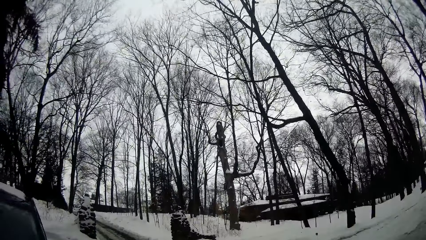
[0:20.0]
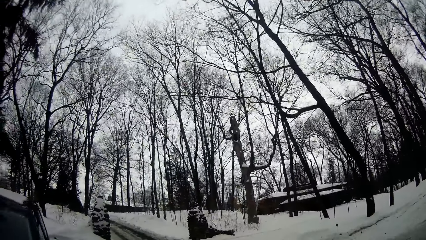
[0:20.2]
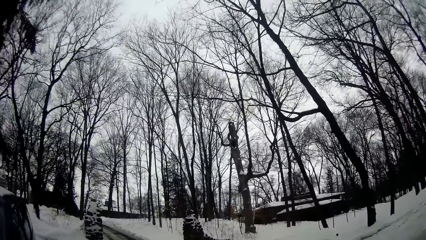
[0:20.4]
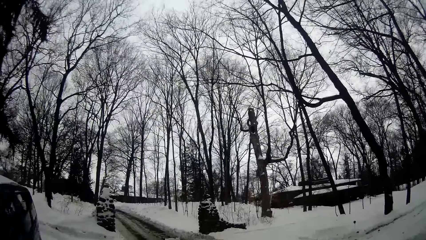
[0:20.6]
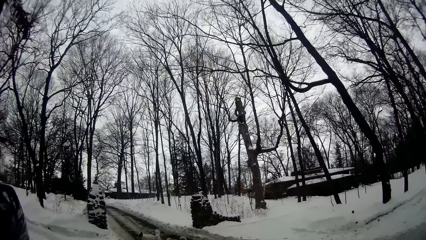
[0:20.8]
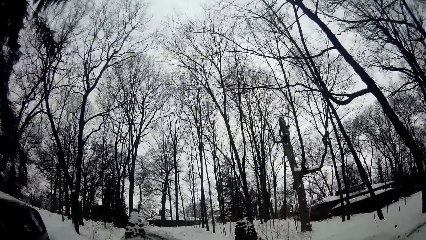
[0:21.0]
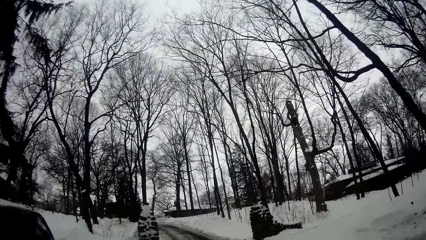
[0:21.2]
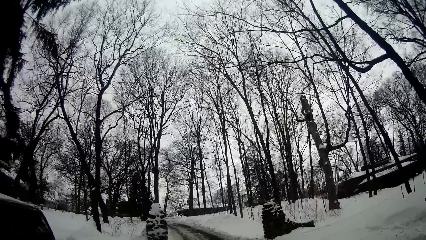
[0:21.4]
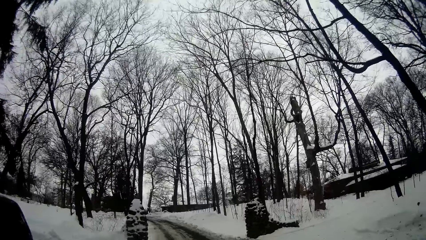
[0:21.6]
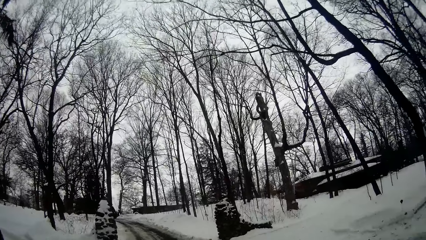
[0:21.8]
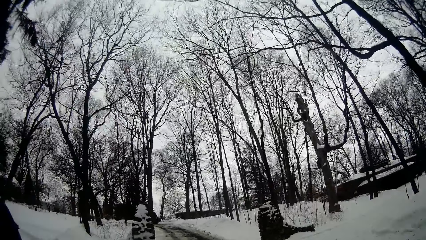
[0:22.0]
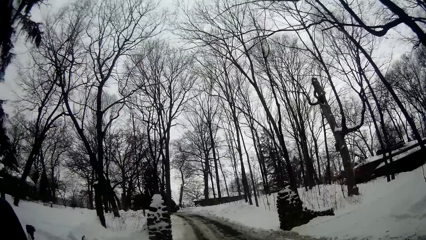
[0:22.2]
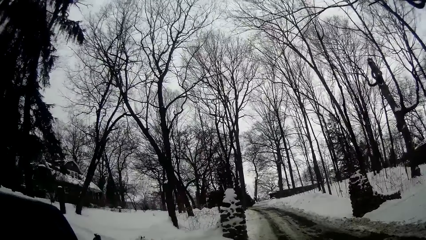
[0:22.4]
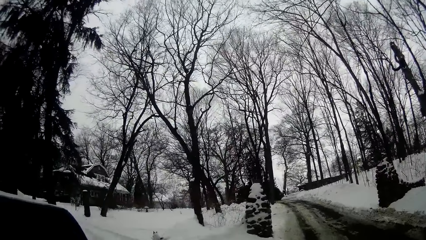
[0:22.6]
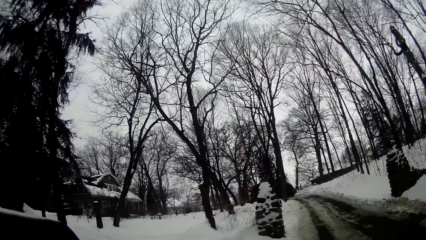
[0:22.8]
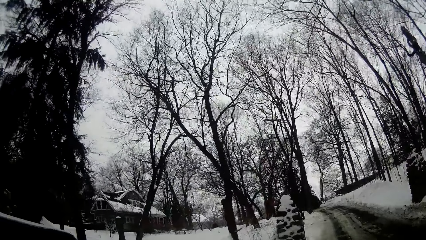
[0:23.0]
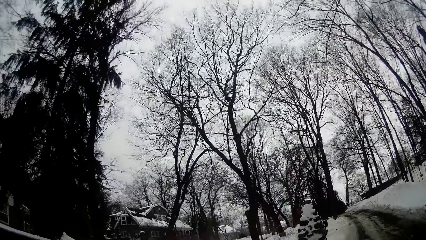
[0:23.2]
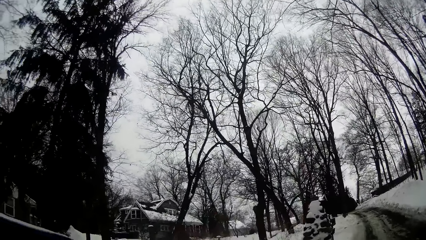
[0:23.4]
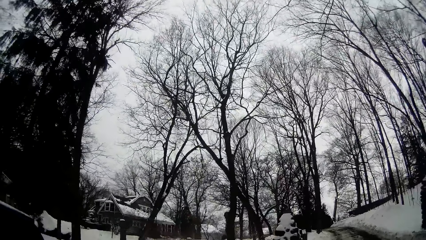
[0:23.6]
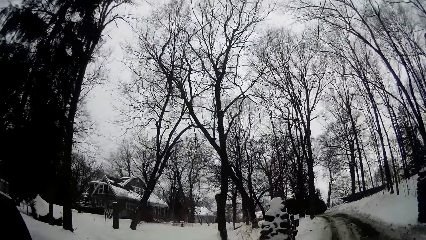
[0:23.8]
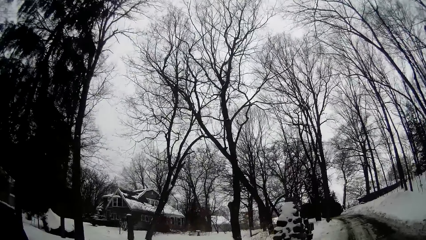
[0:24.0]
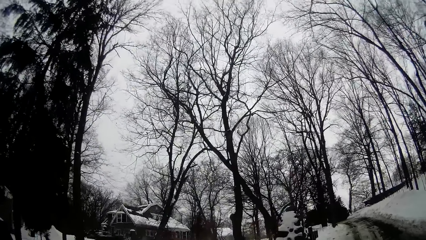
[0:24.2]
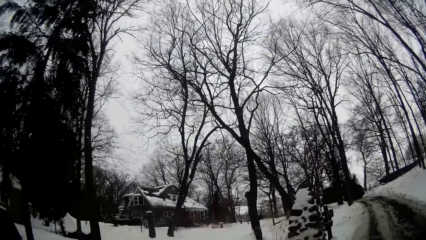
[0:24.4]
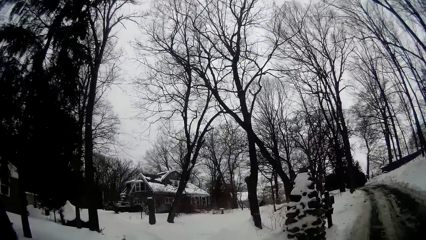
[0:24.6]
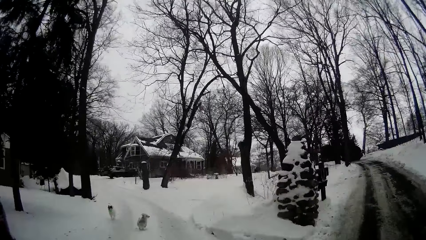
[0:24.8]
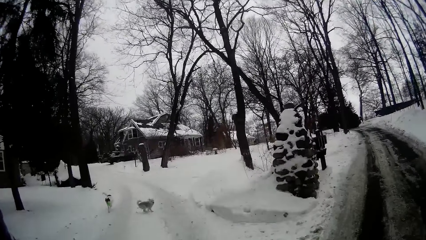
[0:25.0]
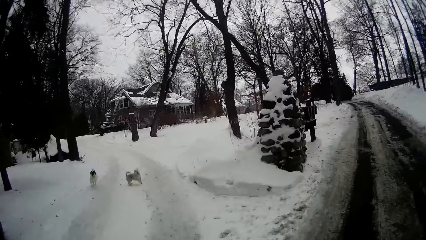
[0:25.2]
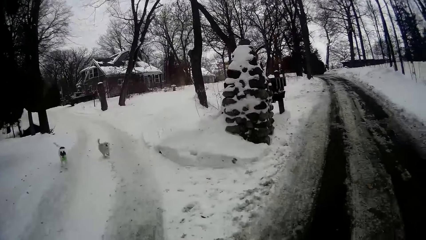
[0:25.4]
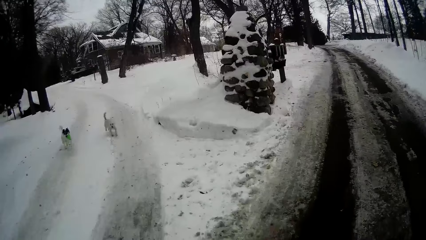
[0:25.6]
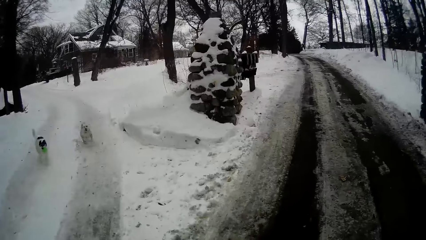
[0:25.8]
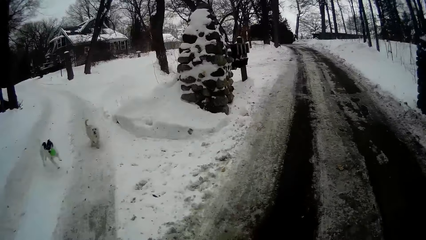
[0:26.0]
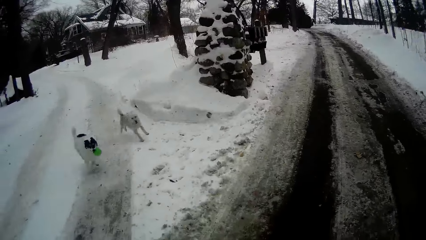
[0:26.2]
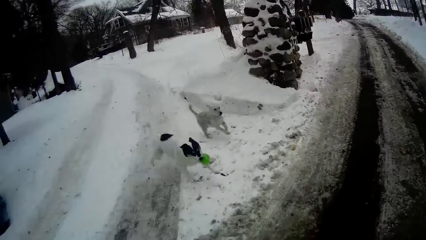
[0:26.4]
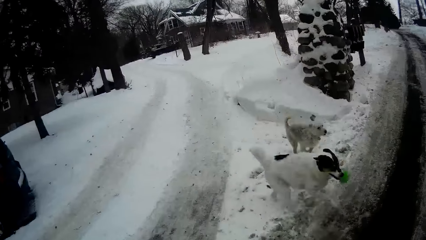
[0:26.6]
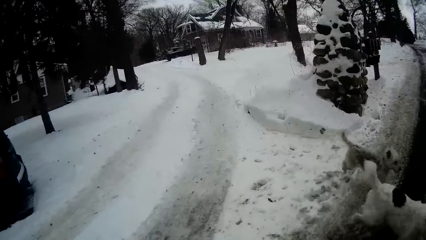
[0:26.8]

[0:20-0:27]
The camera wearer walks on the road with three dogs.

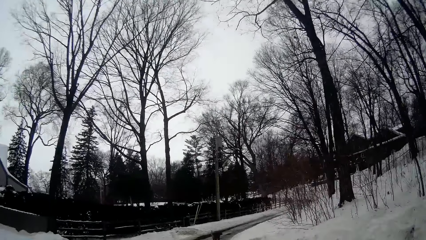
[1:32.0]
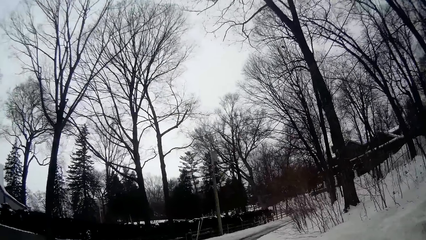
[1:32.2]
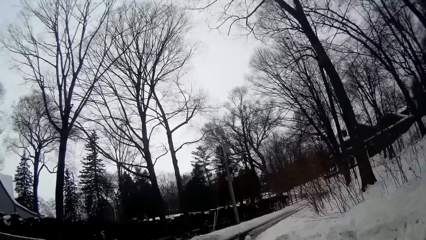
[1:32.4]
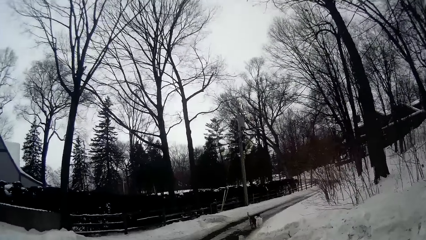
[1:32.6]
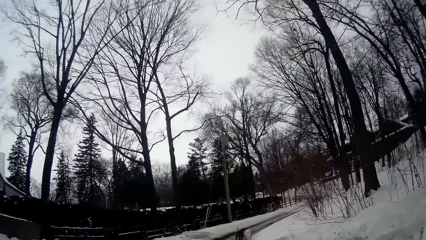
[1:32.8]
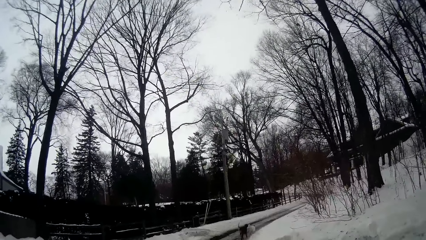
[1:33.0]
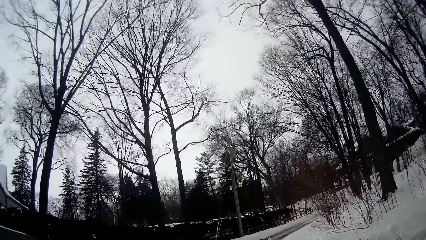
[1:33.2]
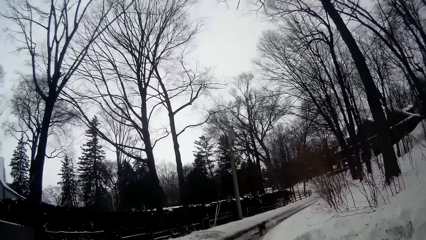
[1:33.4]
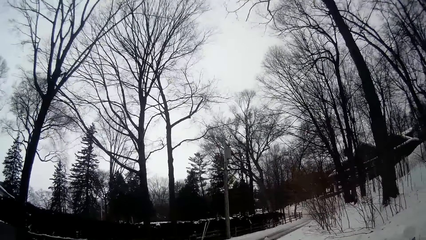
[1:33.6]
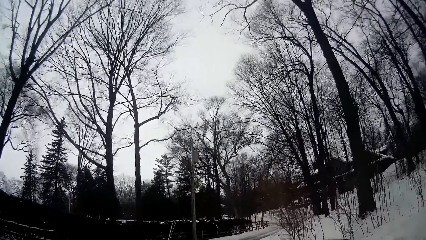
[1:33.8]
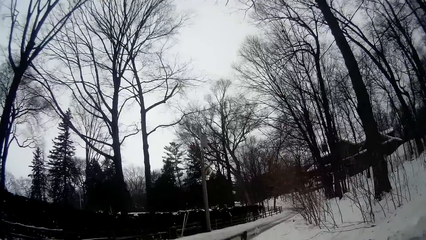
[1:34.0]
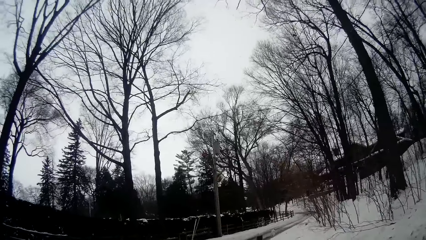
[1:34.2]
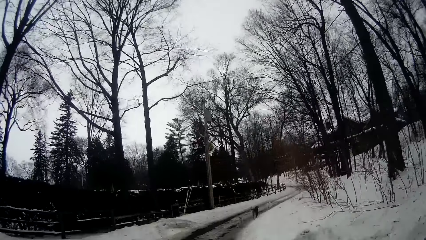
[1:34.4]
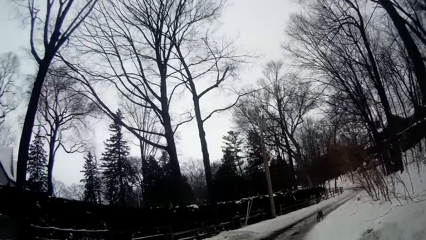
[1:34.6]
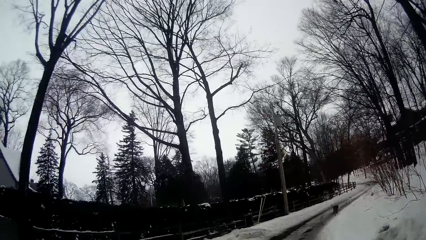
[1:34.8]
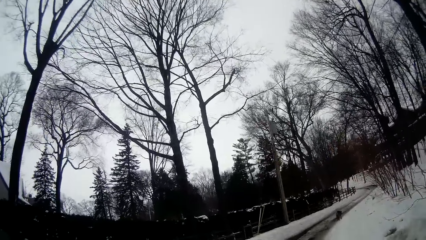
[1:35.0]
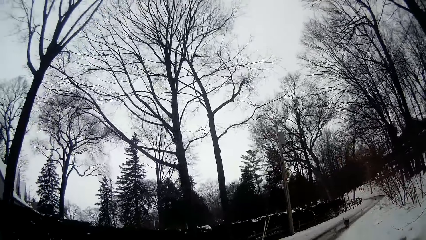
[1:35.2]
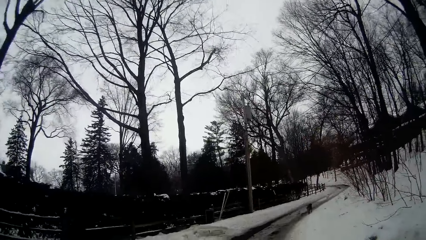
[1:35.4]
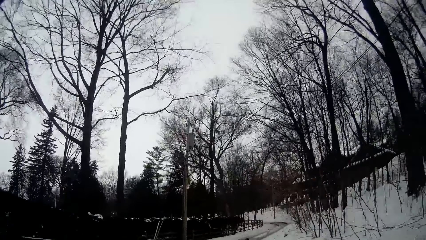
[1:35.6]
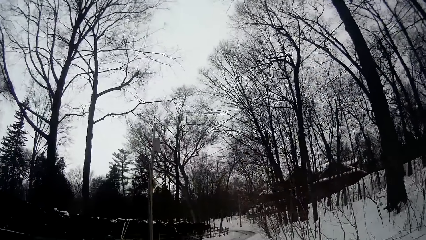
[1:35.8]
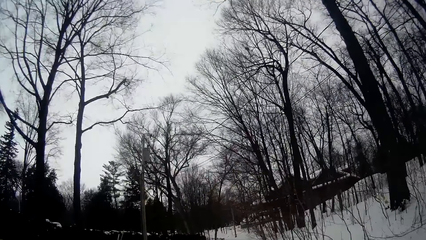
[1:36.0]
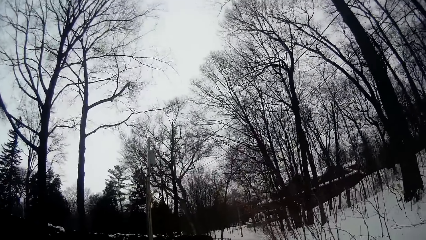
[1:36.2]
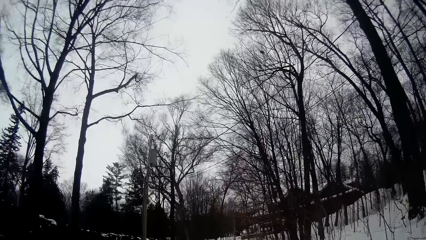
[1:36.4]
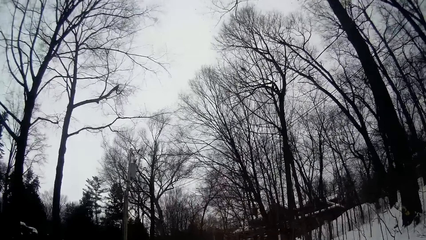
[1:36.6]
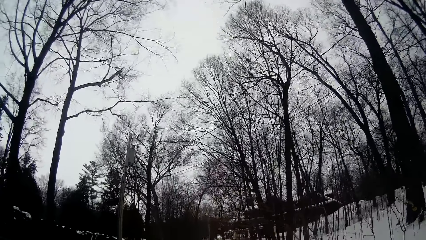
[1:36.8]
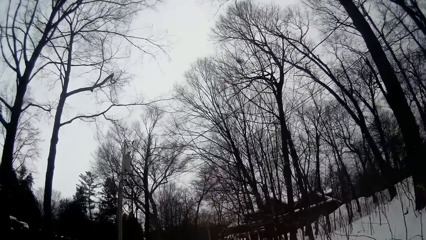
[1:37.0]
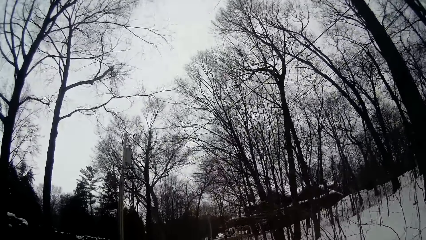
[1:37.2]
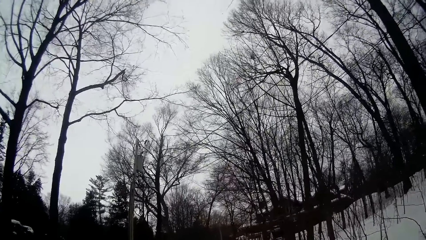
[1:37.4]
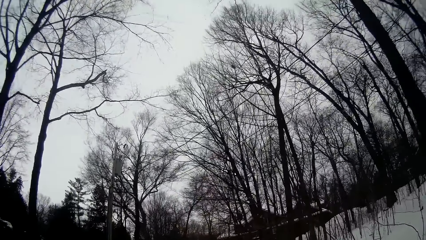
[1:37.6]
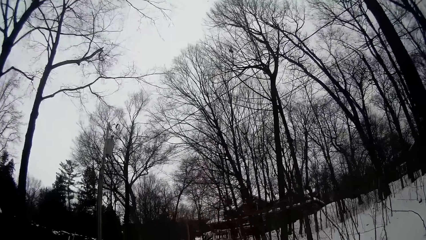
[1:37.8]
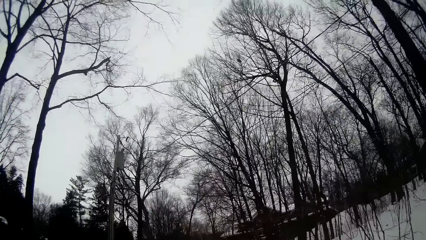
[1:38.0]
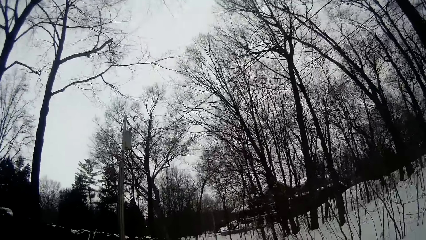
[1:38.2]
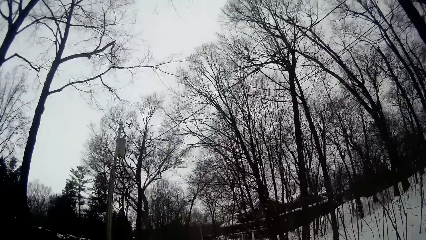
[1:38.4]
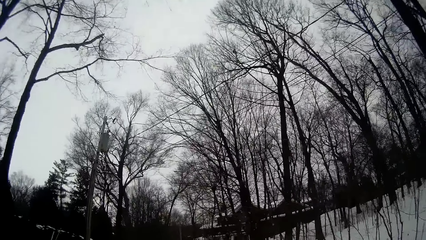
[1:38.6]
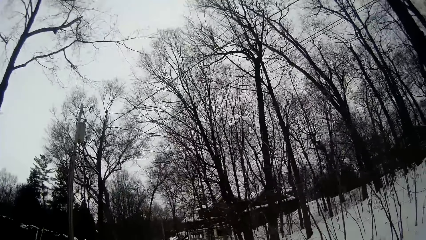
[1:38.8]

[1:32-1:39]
The camera wearer walks on the road by the right.
